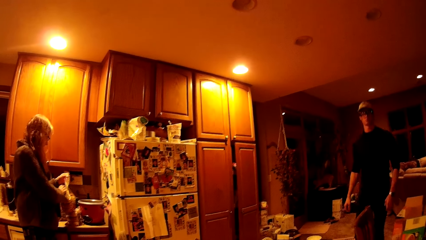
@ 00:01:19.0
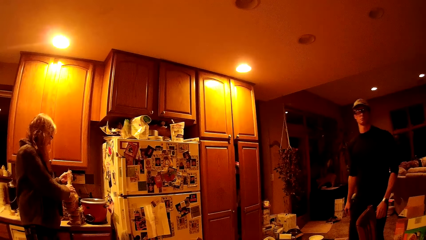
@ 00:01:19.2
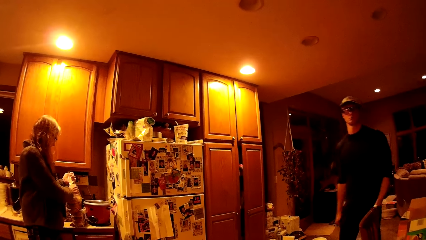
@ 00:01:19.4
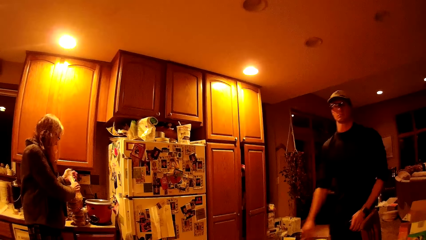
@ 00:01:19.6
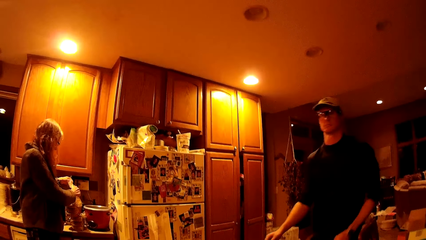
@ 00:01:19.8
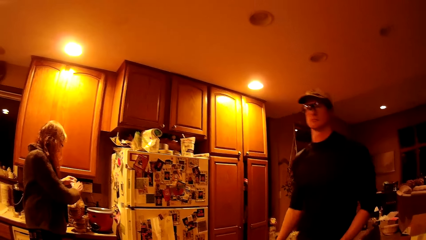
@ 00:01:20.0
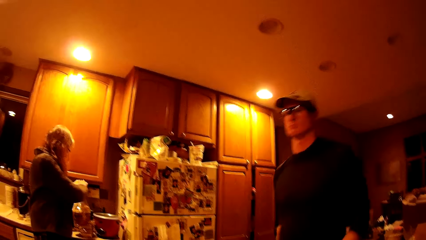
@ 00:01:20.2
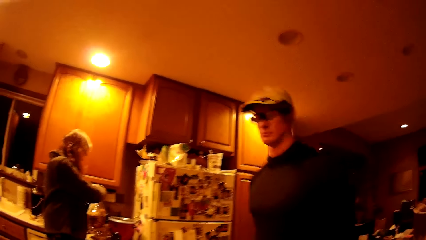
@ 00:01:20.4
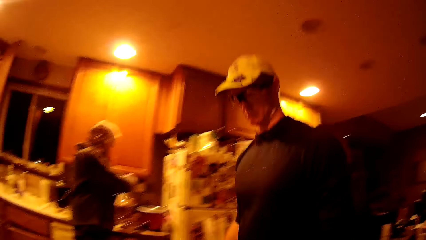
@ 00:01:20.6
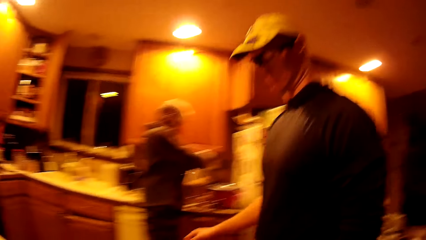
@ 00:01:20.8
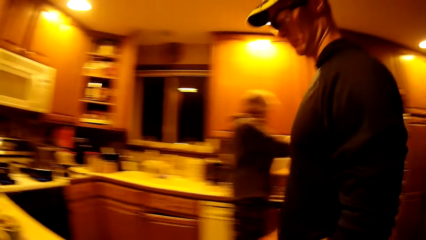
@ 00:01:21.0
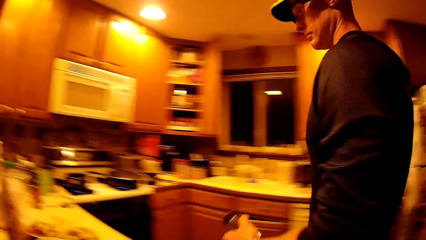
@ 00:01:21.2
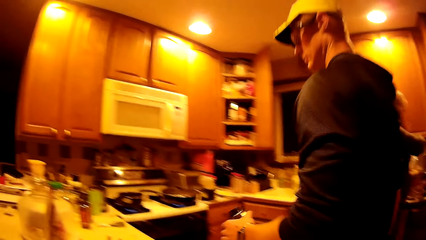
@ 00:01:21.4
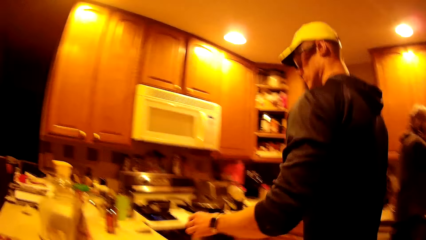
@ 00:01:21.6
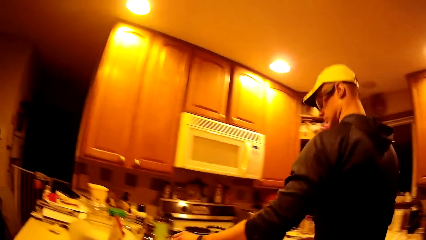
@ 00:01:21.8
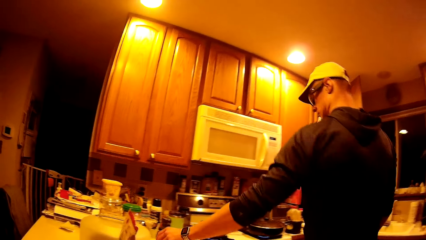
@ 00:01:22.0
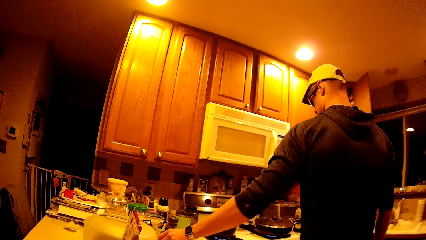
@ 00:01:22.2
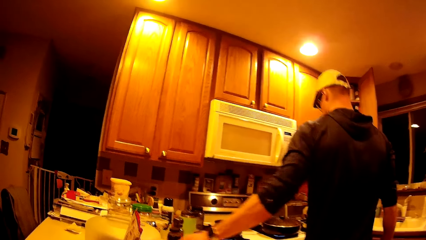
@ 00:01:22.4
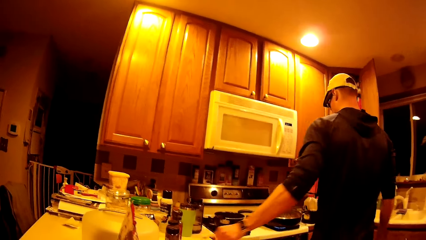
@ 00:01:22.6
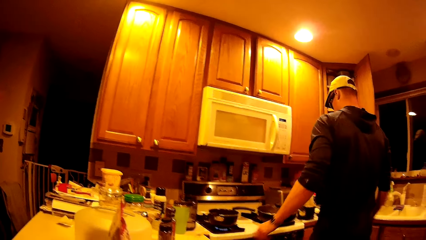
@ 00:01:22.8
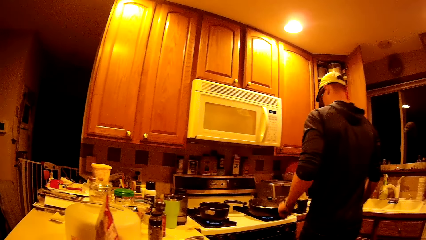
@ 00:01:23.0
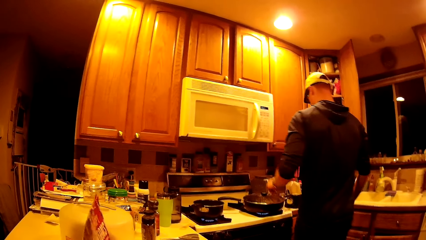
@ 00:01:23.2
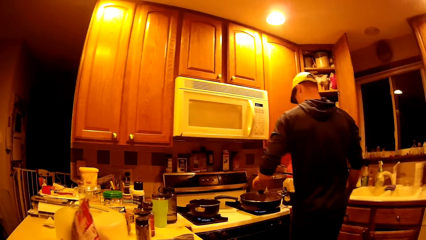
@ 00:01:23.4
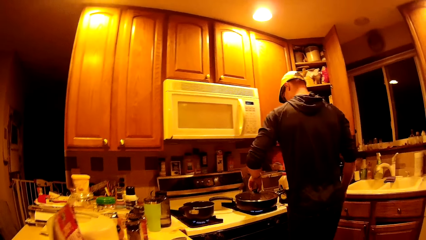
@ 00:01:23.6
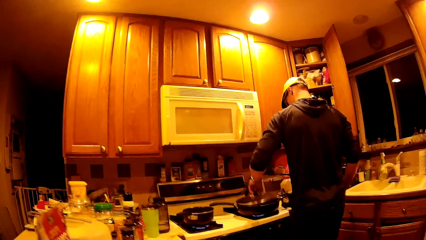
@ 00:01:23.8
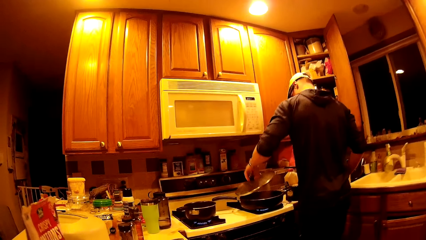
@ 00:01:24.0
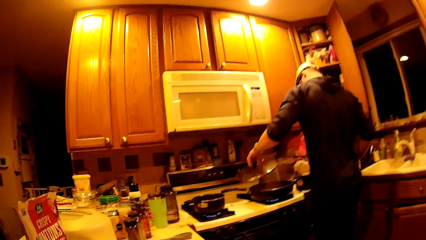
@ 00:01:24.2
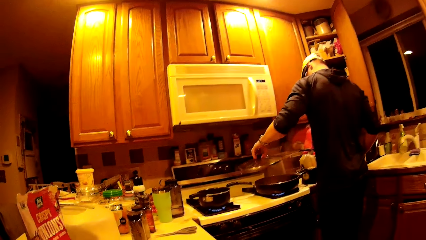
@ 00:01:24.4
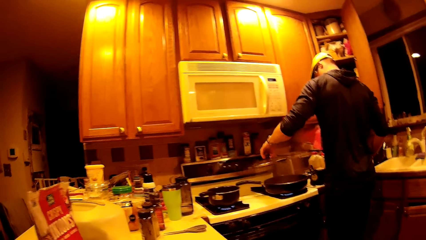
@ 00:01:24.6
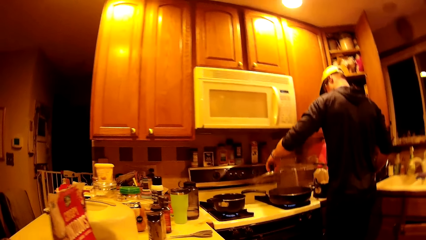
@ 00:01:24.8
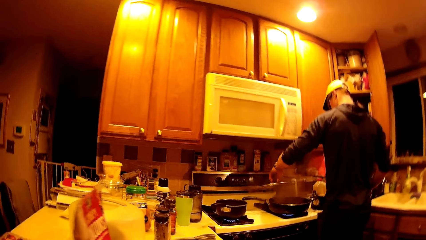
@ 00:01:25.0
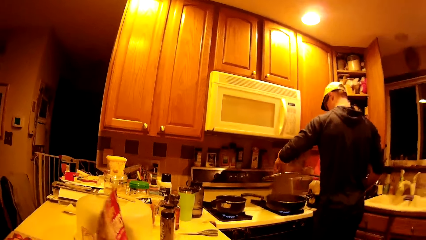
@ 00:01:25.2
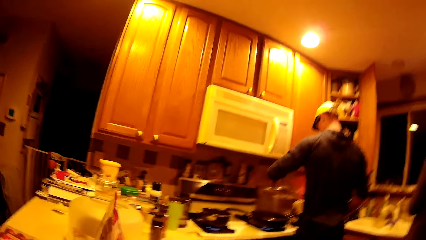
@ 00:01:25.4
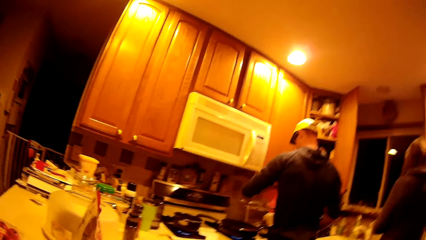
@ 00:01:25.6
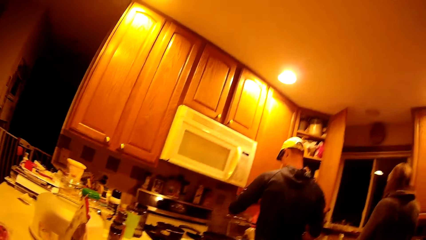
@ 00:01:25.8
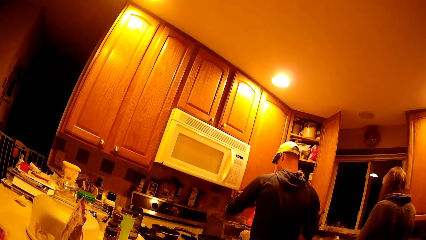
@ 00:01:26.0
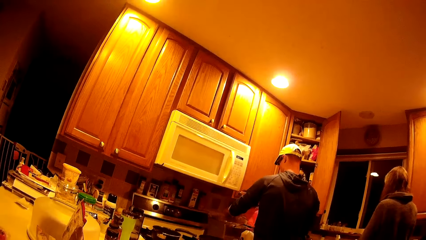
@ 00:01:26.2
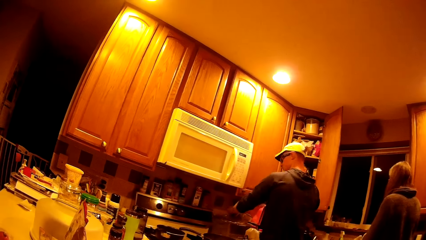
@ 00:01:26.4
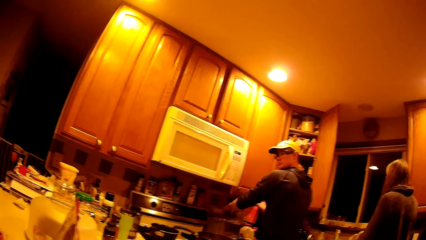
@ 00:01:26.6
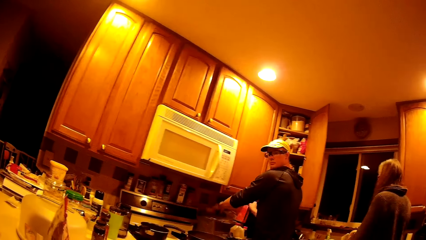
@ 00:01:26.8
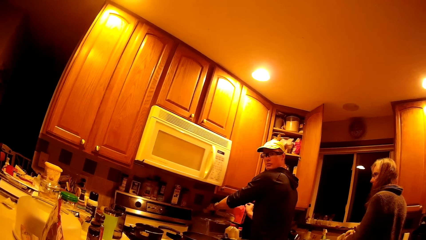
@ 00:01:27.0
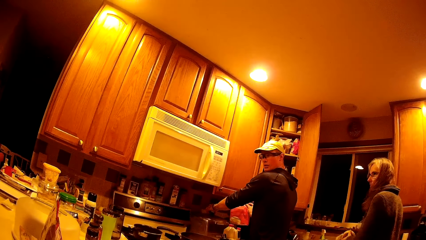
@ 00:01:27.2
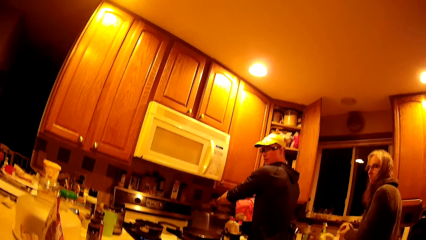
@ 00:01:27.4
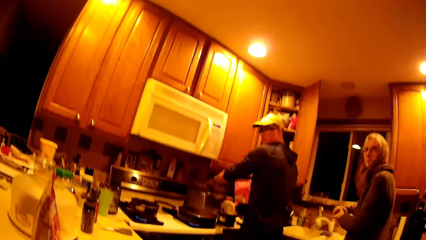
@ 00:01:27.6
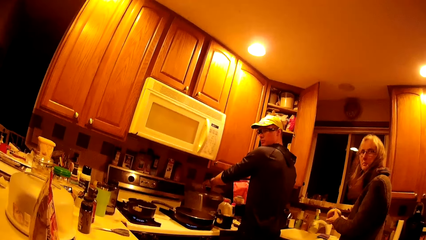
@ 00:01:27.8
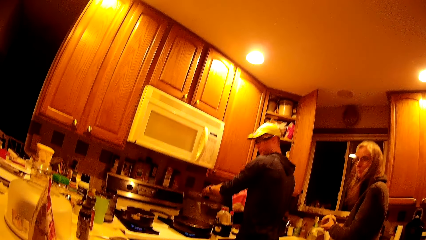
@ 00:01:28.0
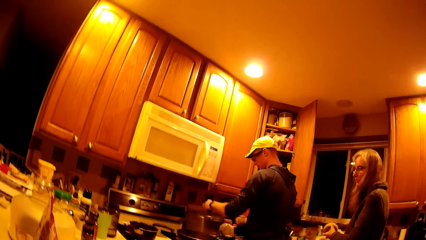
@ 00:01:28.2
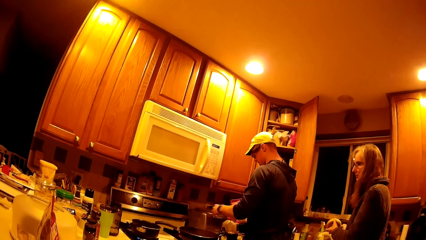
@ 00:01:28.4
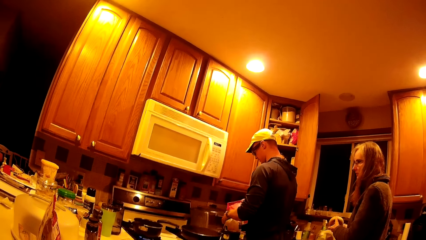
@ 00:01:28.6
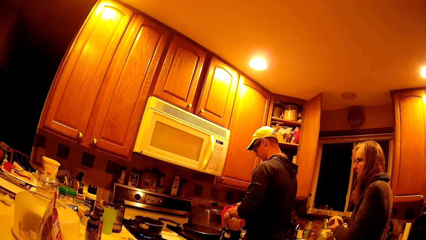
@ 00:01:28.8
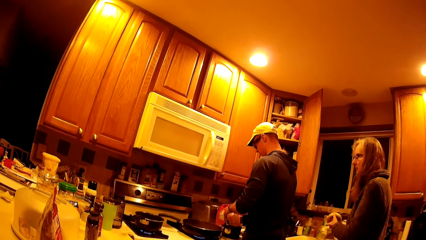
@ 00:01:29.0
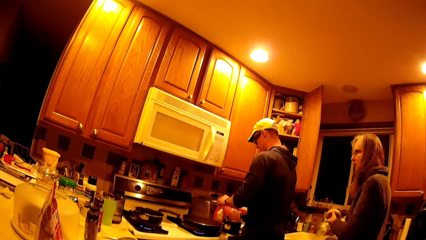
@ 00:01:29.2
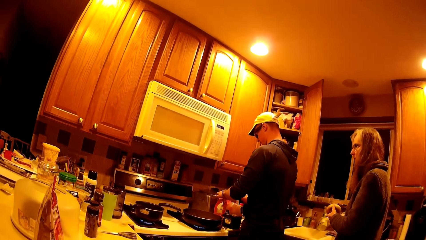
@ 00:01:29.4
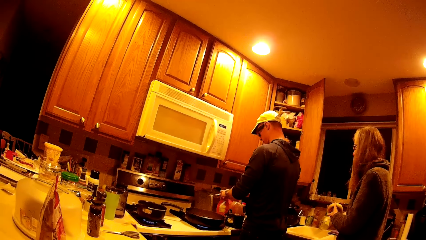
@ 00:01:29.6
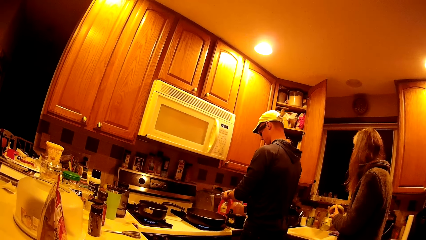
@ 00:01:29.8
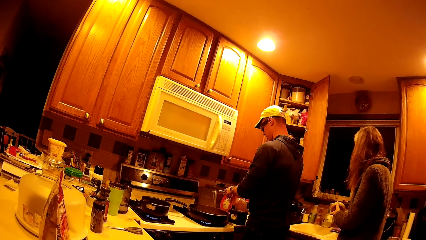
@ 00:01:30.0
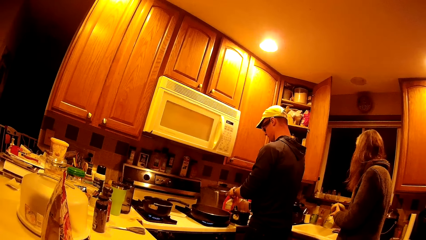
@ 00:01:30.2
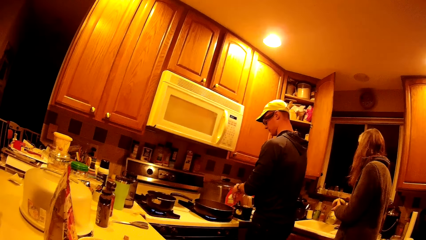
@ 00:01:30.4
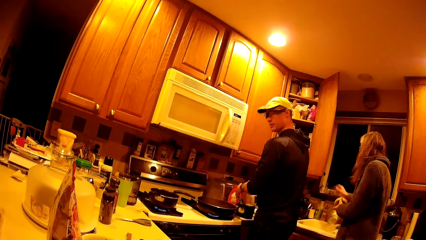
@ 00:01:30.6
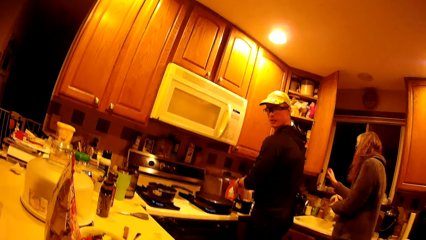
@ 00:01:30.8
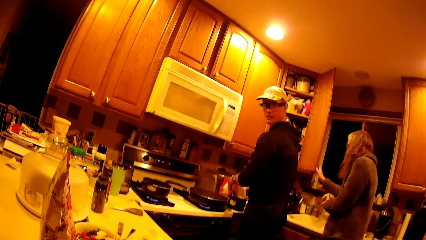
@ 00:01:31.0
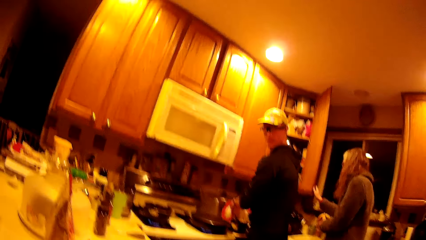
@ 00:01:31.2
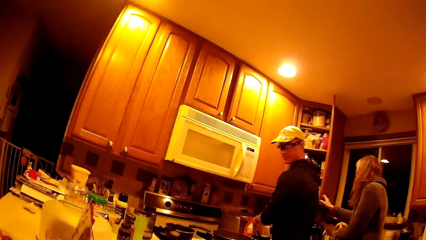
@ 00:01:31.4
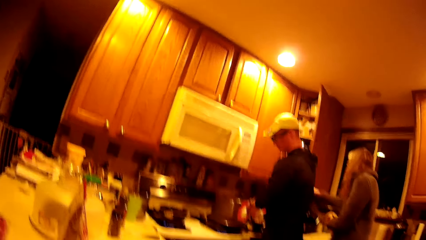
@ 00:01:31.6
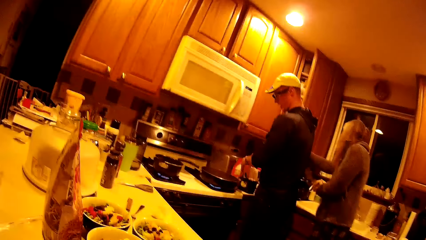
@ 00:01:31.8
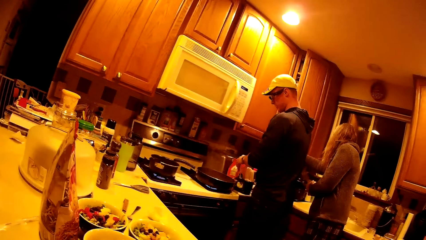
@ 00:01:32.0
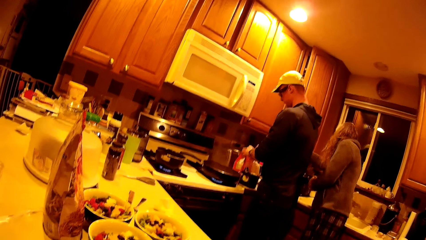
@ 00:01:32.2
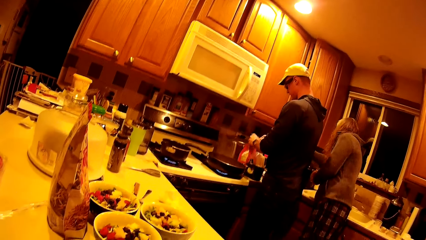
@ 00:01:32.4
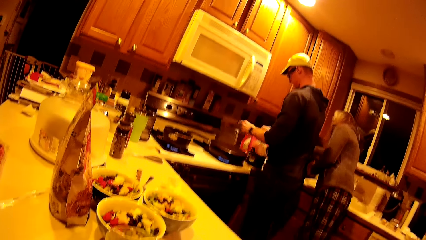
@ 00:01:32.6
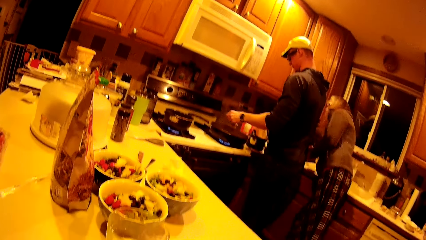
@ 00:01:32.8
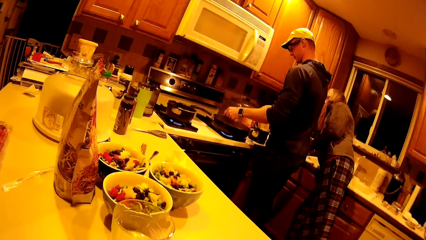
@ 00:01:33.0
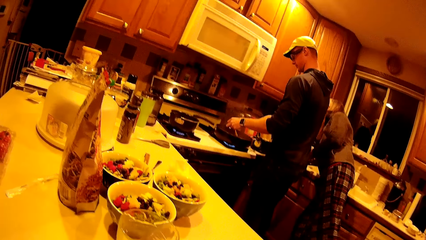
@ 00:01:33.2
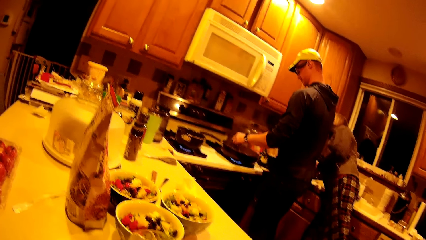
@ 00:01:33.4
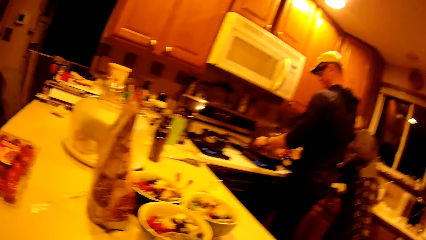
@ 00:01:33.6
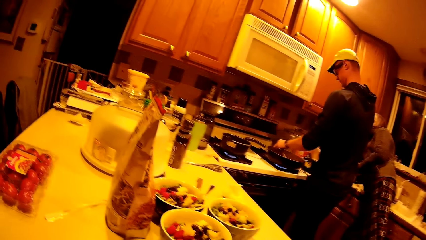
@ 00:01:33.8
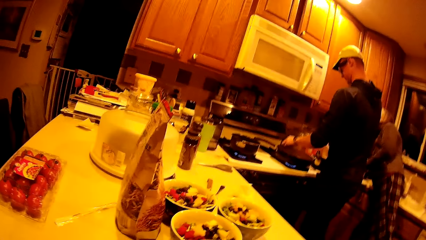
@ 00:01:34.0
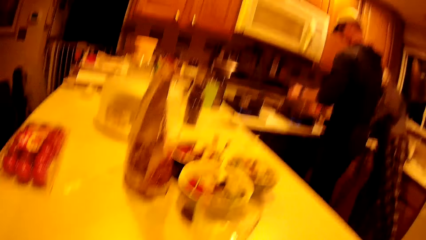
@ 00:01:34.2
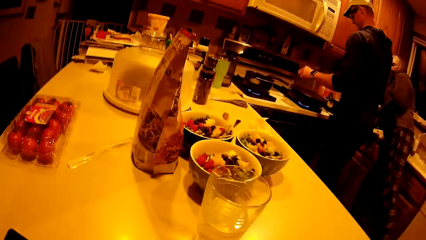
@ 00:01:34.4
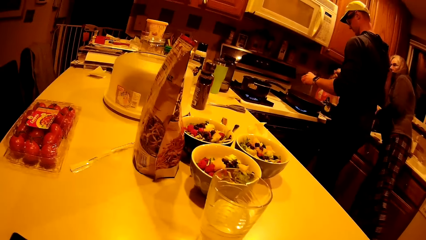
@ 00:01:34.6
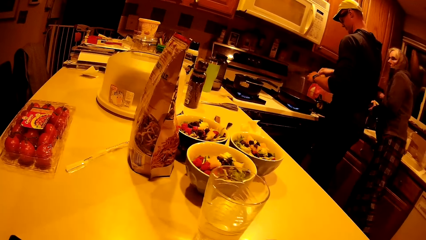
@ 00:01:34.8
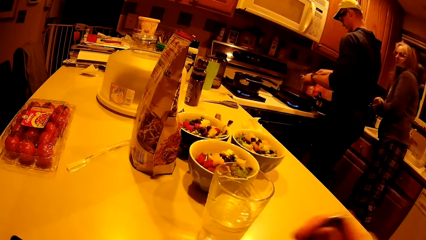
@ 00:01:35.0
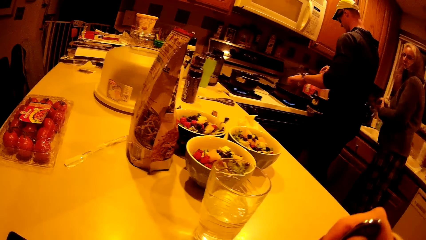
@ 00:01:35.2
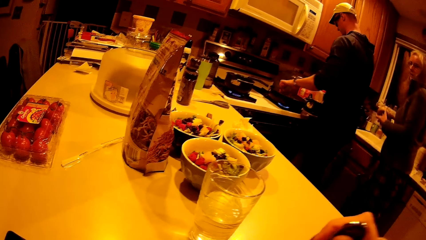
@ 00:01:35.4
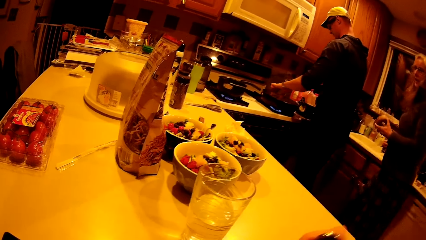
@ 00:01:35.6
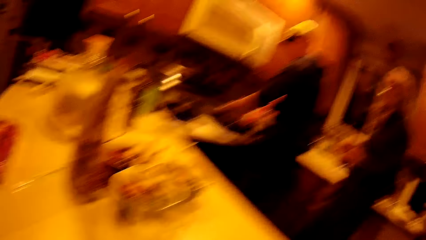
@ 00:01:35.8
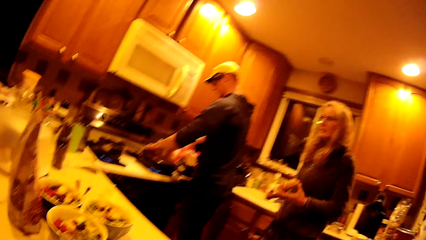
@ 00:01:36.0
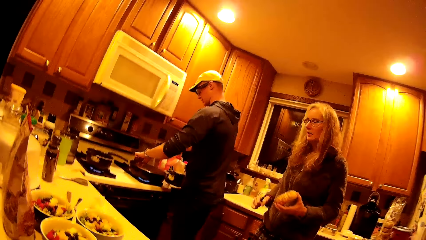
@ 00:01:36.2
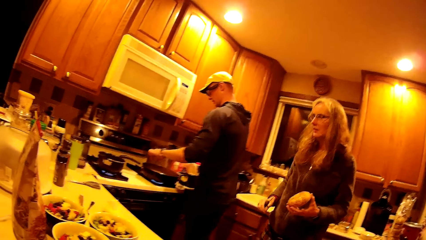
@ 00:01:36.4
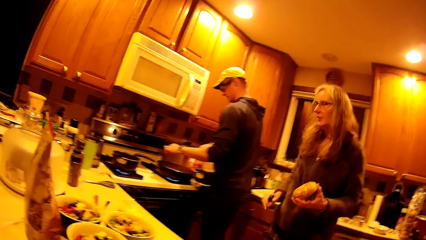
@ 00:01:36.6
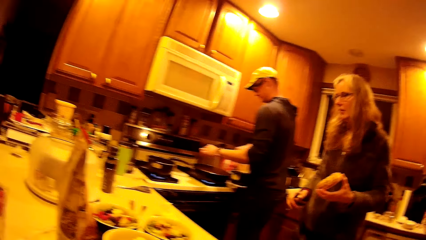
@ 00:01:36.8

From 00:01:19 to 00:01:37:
A man drops a container on the kitchen cabinet with his left hand. The man picks a saucepan lid from a second saucepan on the gas cooker with his left hand. The man walks in the kitchen. The camera wearer interacts with the man. The man drops the saucepan lid on a pot on the gas cooker. The man holds a plastic bag with his right hand. The man drops the plastic bag on the kitchen cabinet. The man picks food from the plastic bag with both hands. The woman closes a kitchen cupboard with her right hand. The man drops the food in the second saucepan with his left hand. The man dips something in the cooking pot. The man picks food from the plastic bag with both hands. The man drops the food in the second saucepan with his left hand.
